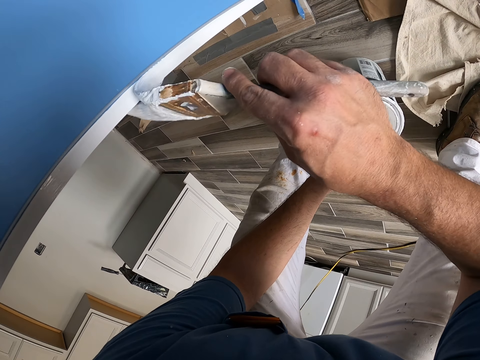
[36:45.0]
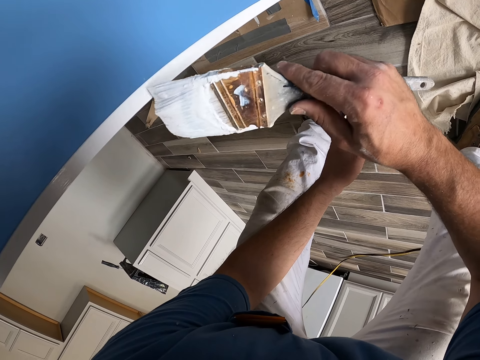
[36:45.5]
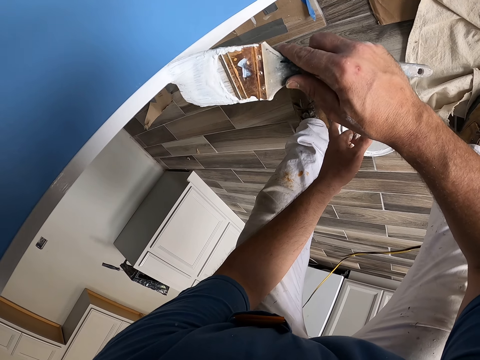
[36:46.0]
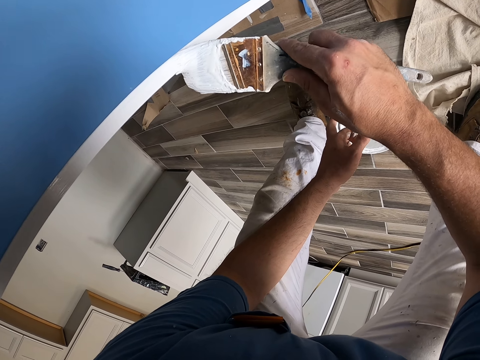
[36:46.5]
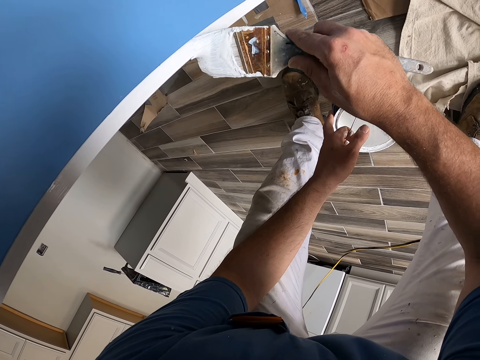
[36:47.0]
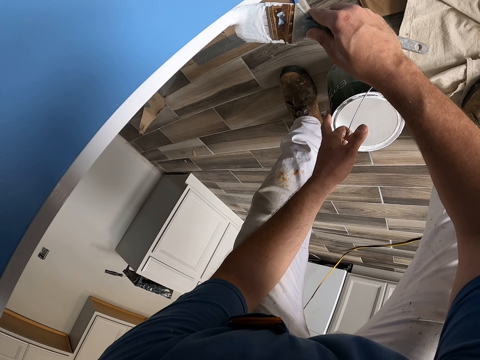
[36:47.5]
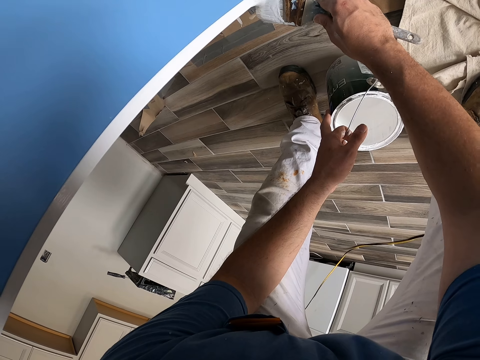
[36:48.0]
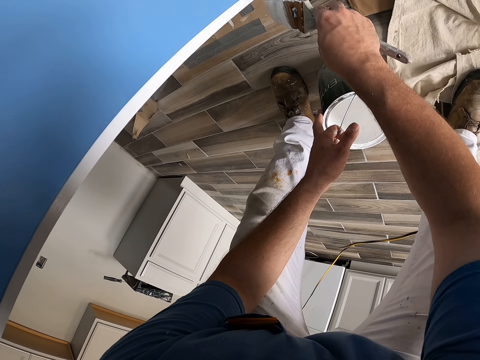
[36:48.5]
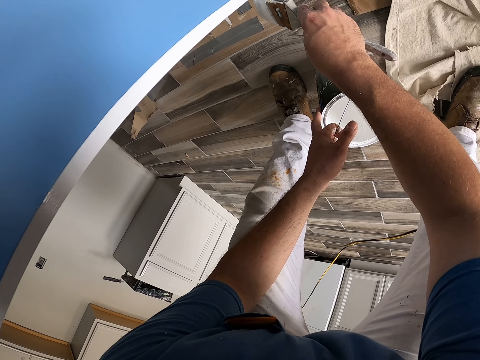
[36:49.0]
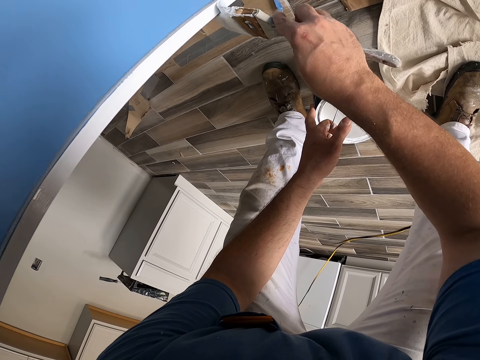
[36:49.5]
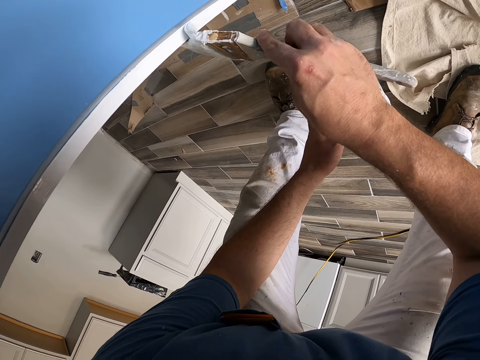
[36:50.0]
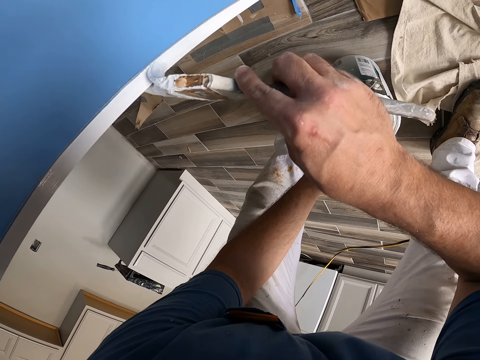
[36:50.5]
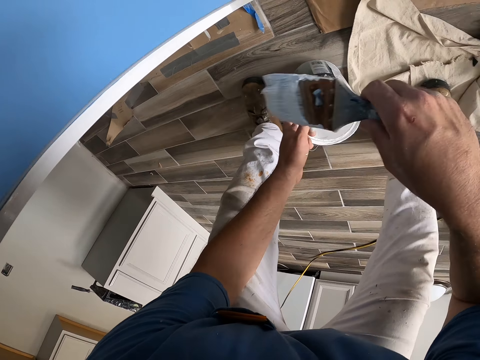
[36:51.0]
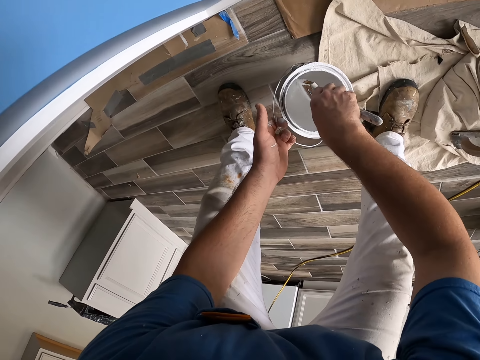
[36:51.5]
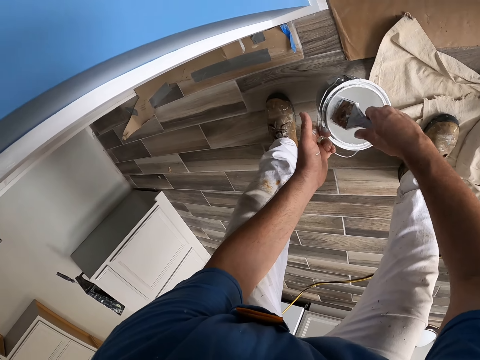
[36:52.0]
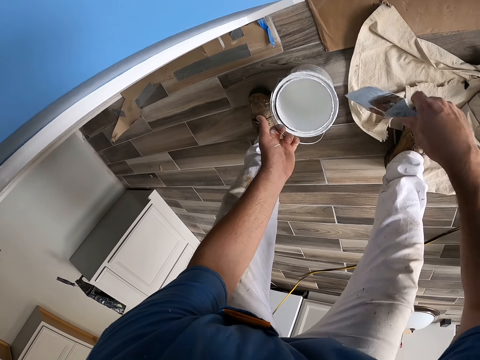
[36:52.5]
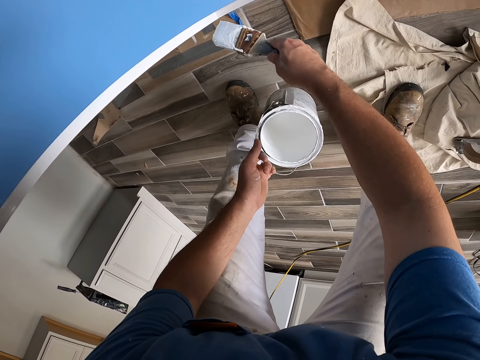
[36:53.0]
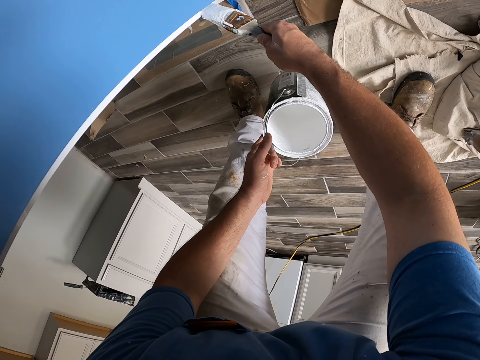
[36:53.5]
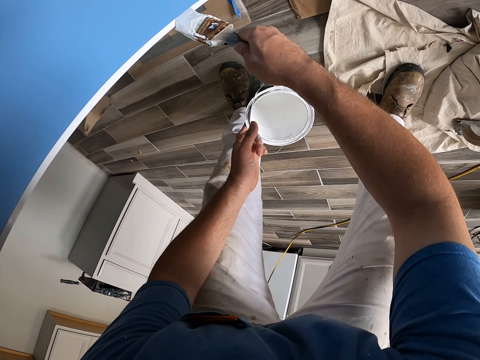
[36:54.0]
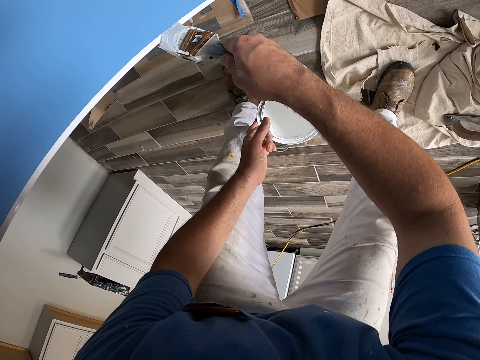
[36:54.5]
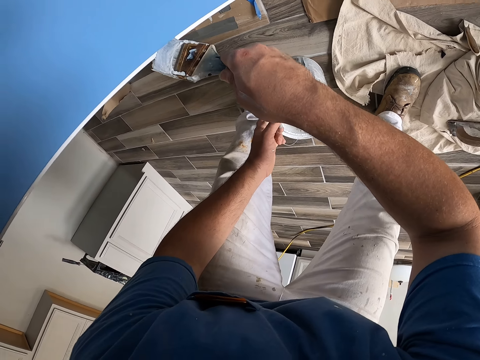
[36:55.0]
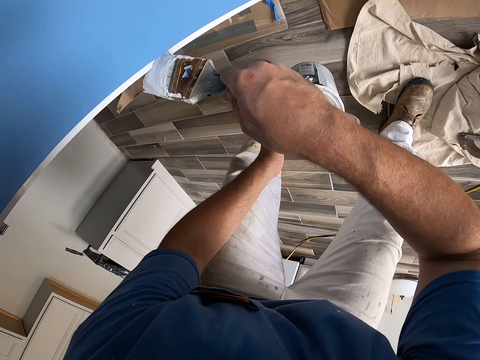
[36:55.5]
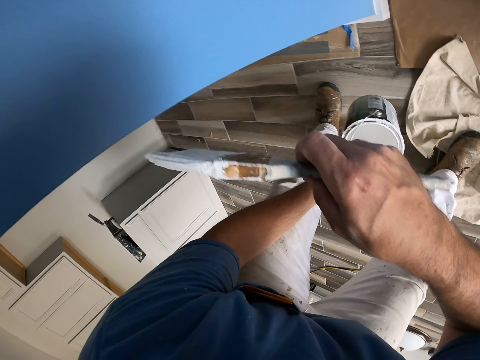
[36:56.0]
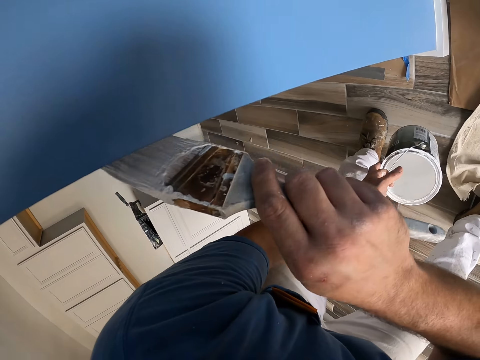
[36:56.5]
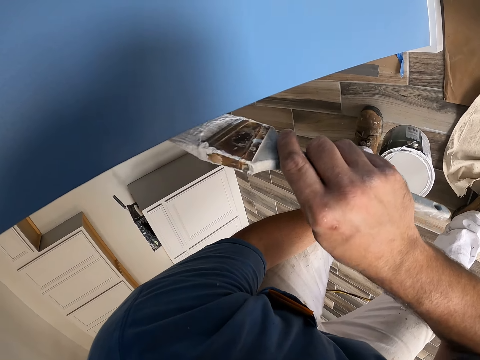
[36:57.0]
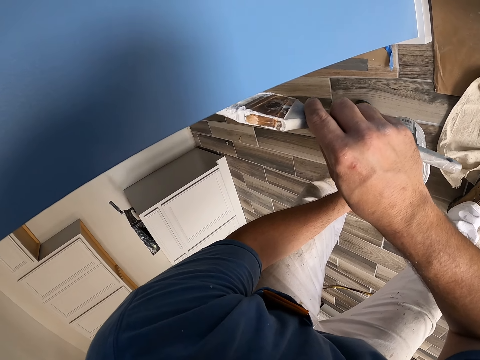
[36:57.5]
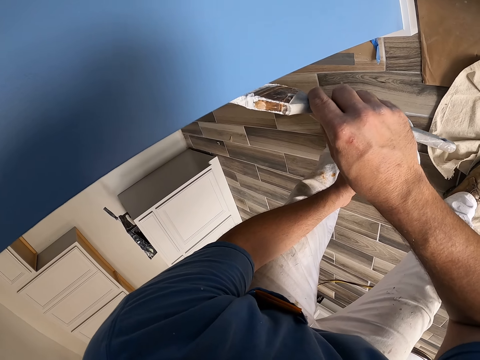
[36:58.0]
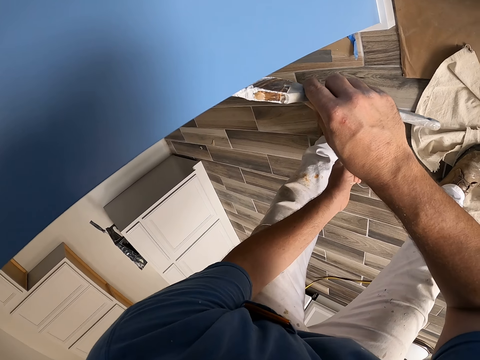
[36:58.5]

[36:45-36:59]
The camera wearer stops painting. They take paint from the paint container with the paintbrush. They paint a wall with the paintbrush. They paint the door frame with the paintbrush.

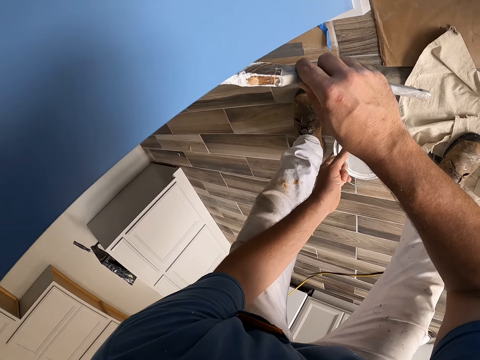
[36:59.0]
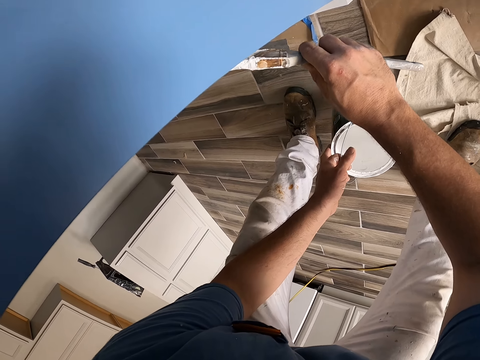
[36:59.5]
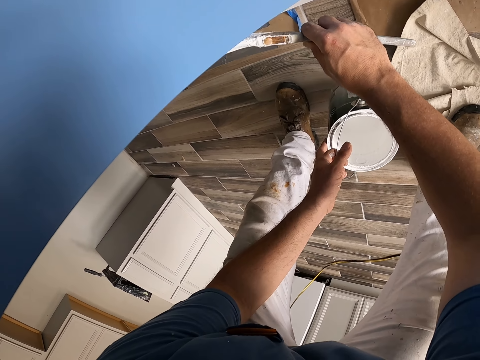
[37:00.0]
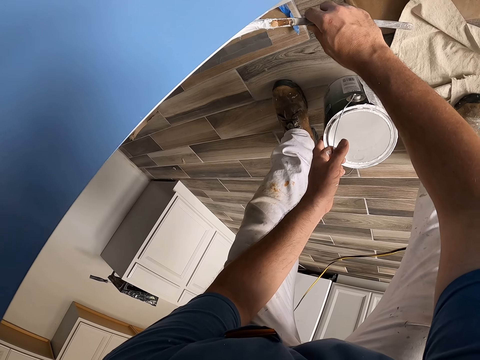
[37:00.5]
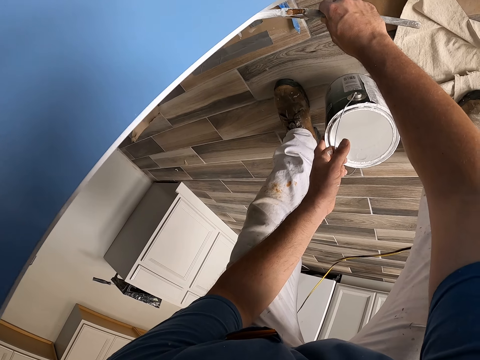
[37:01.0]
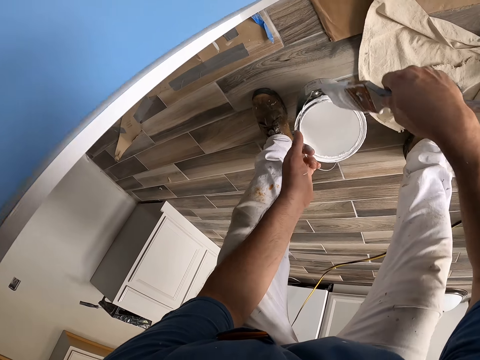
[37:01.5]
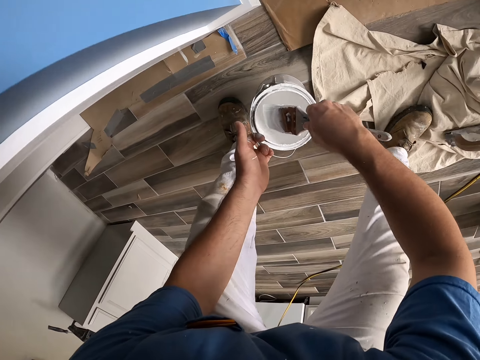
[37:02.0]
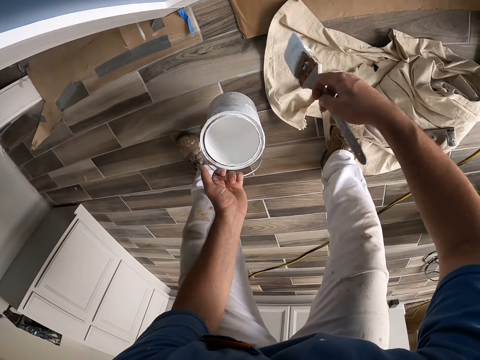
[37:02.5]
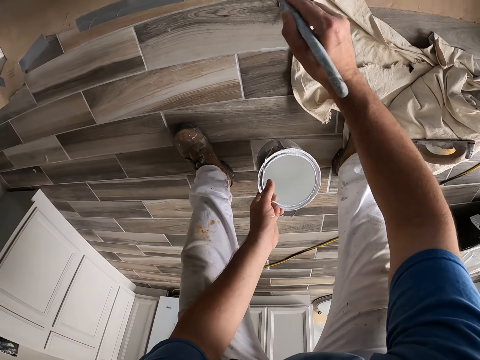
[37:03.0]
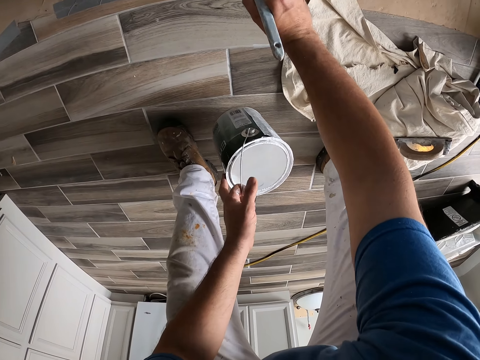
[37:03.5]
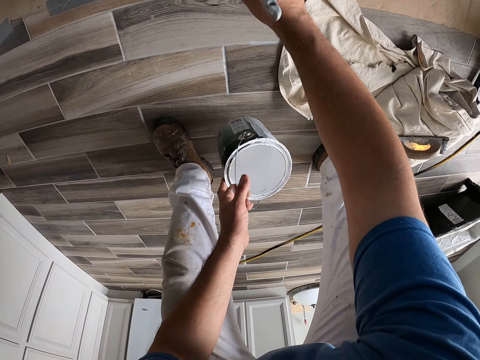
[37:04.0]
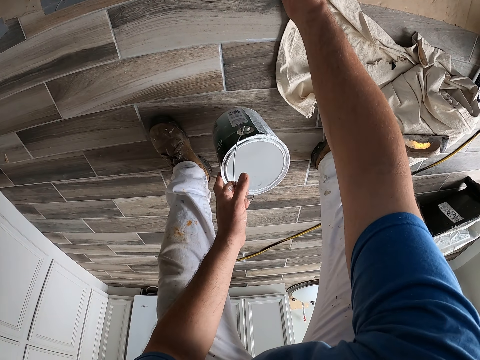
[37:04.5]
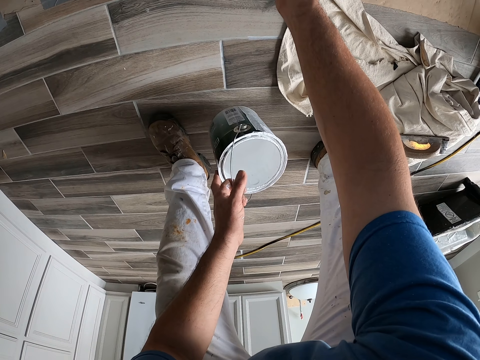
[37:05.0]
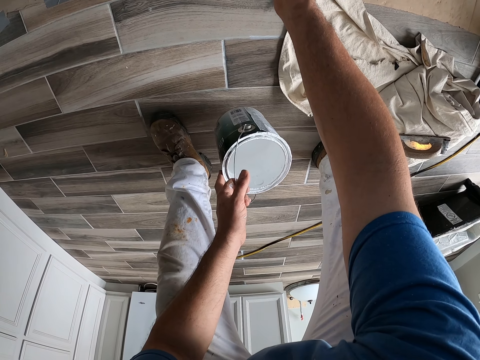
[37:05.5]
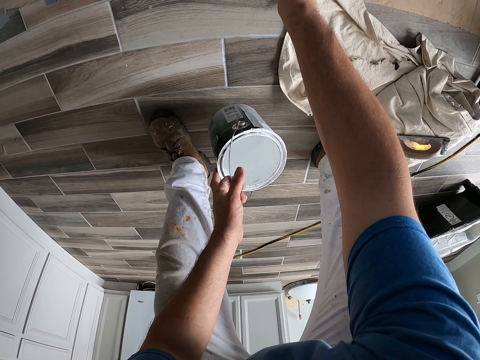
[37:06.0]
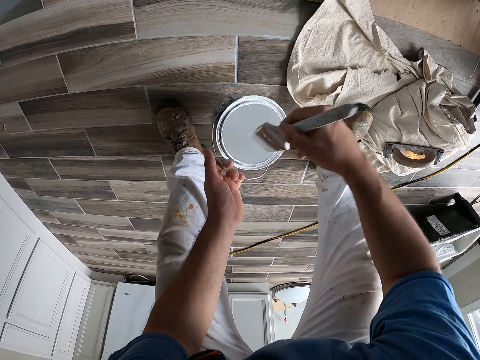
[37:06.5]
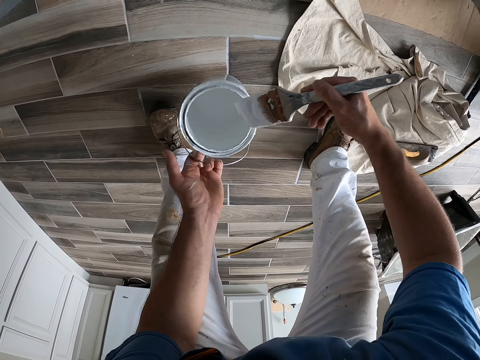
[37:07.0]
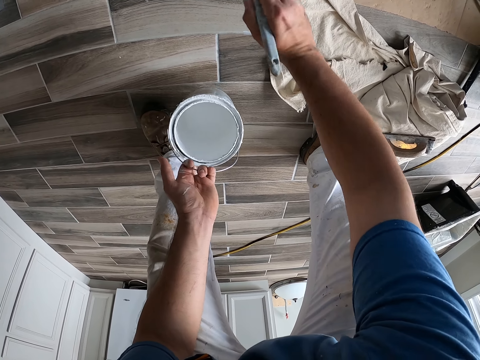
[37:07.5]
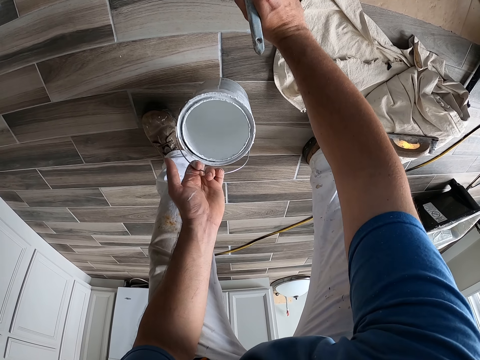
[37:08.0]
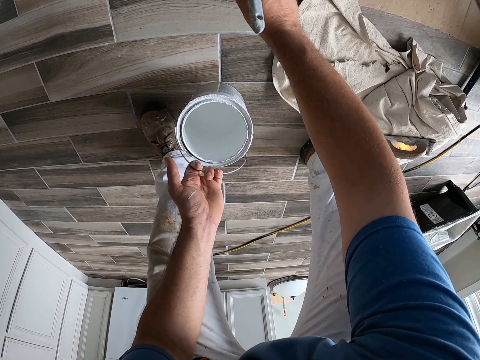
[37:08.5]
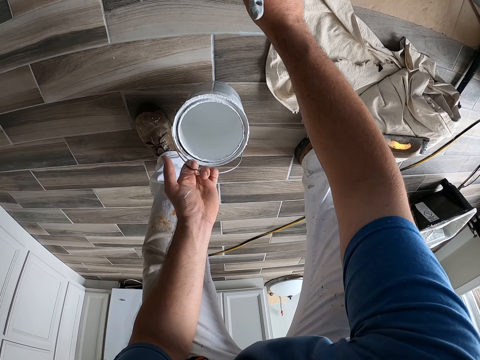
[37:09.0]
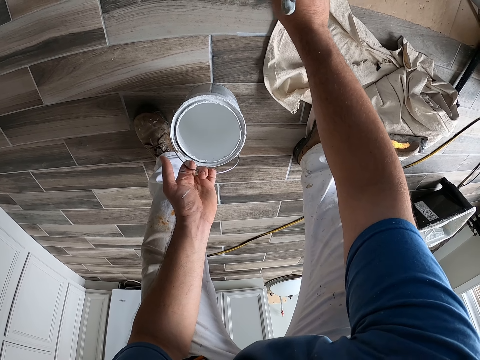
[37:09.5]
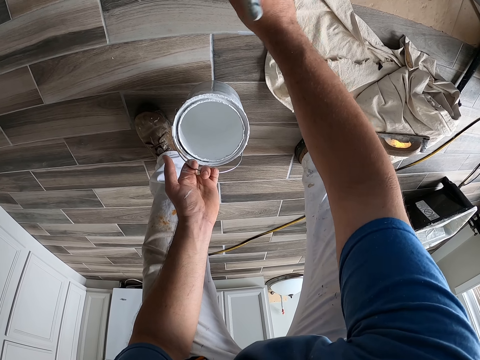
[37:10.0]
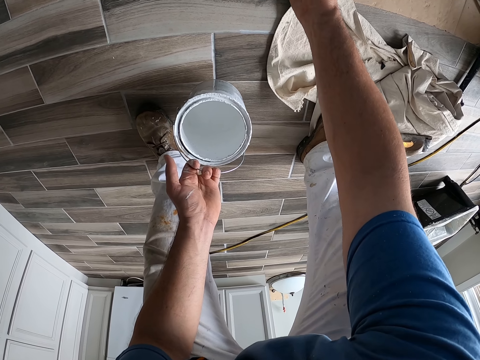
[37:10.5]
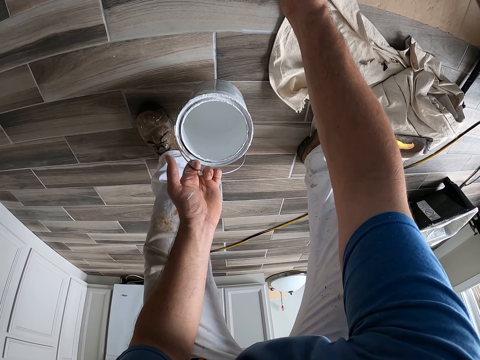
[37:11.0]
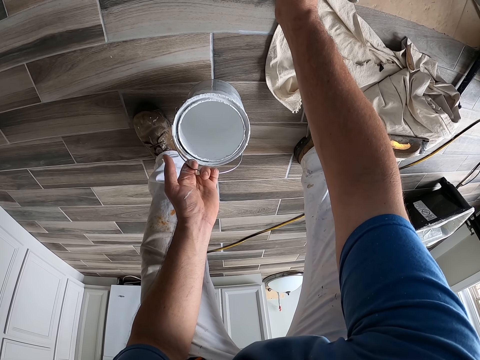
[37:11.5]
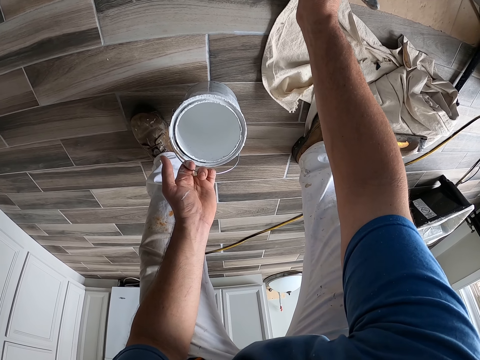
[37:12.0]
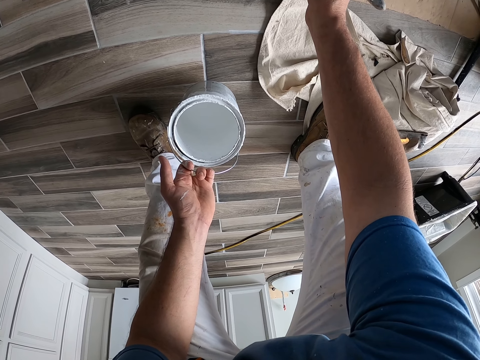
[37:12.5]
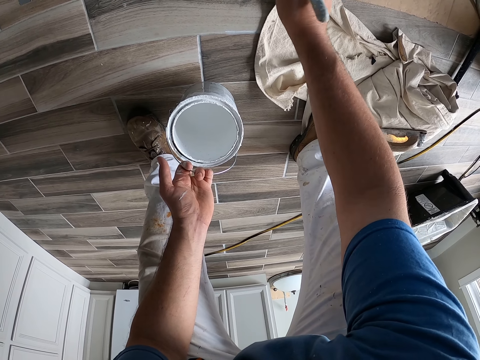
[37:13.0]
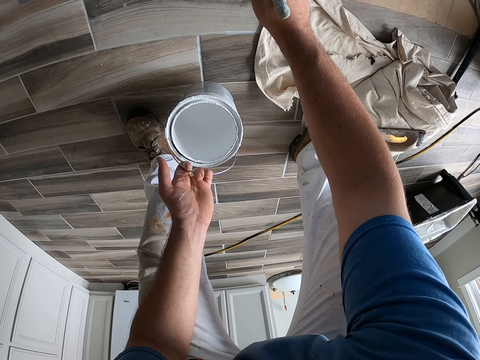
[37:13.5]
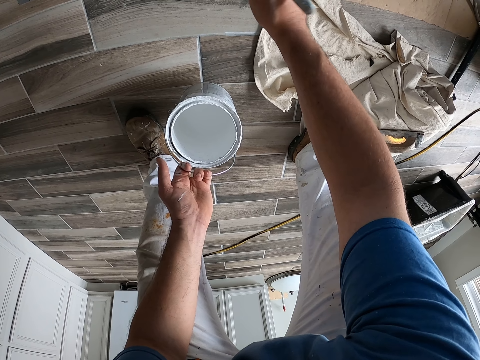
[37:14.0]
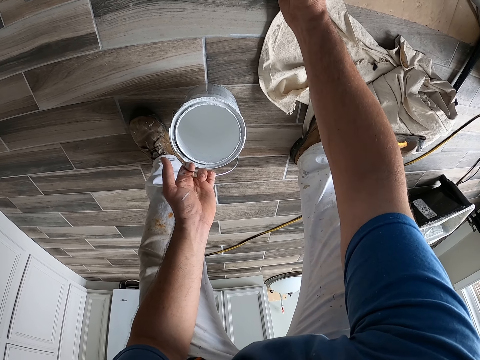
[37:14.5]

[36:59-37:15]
The camera wearer stops painting. They take paint from the paint container with the paintbrush. They move backwards. They paint the door frame or wall with the paintbrush. They stop painting. They take paint from the paint container with the paintbrush. They paint the door frame or wall with the paintbrush.
